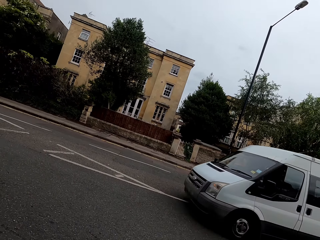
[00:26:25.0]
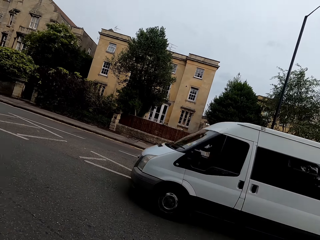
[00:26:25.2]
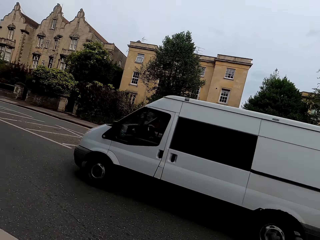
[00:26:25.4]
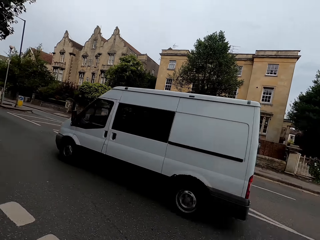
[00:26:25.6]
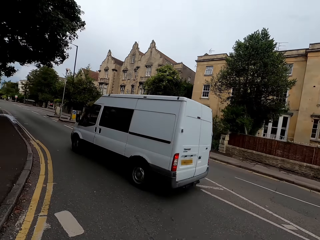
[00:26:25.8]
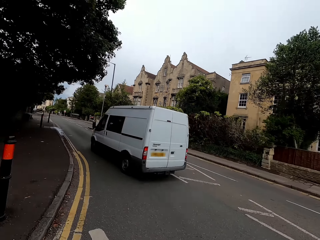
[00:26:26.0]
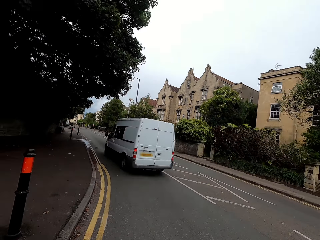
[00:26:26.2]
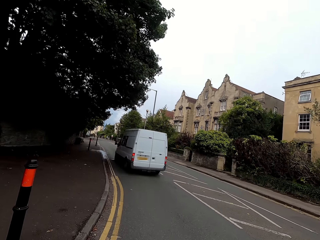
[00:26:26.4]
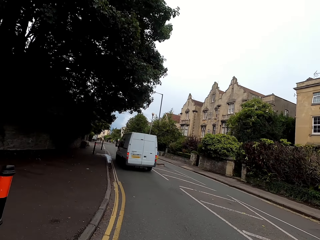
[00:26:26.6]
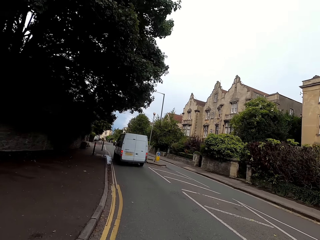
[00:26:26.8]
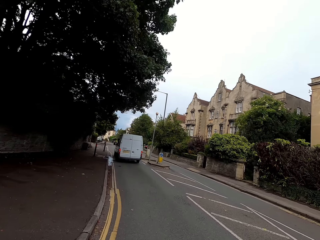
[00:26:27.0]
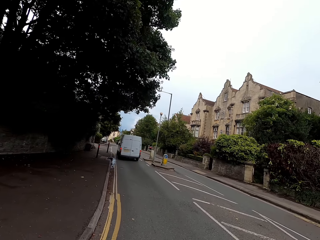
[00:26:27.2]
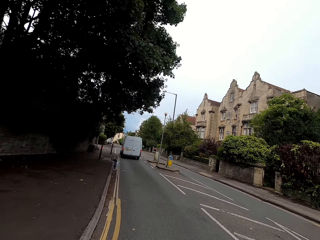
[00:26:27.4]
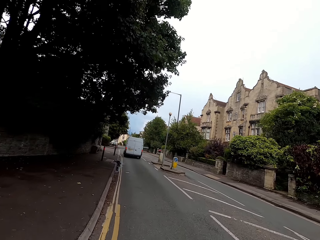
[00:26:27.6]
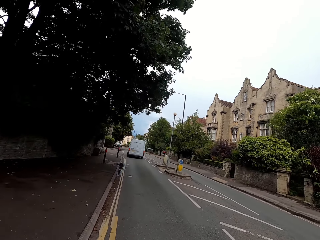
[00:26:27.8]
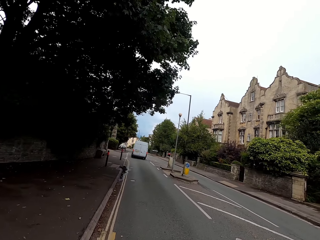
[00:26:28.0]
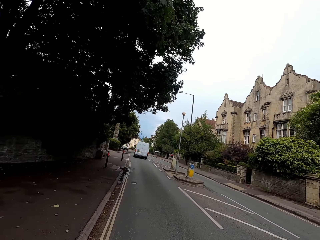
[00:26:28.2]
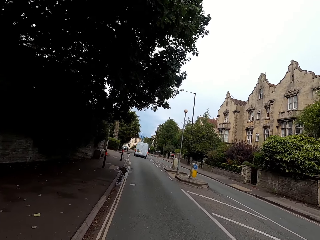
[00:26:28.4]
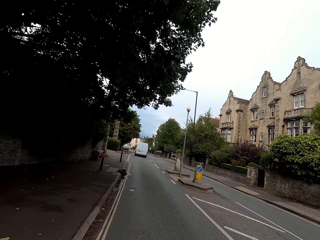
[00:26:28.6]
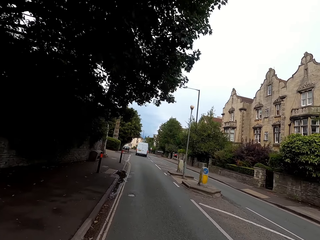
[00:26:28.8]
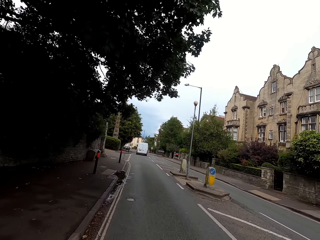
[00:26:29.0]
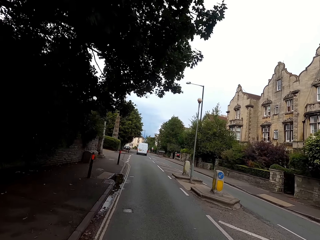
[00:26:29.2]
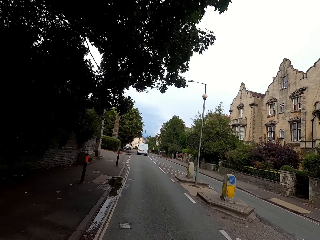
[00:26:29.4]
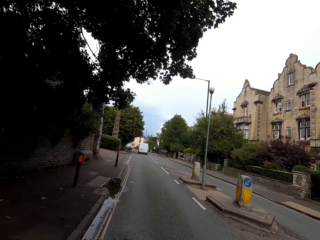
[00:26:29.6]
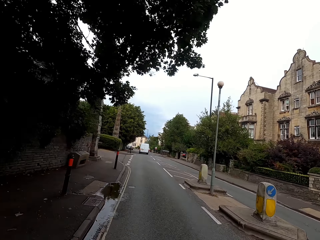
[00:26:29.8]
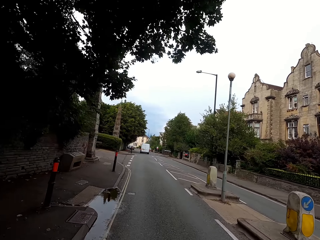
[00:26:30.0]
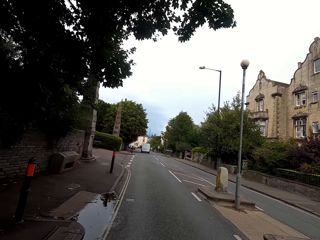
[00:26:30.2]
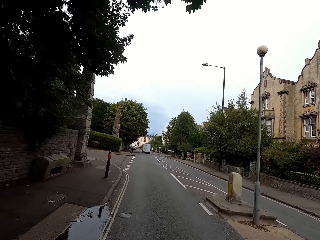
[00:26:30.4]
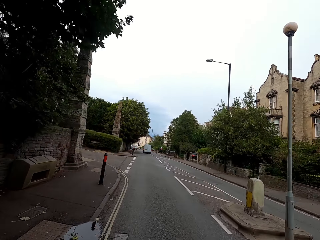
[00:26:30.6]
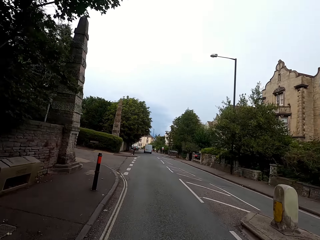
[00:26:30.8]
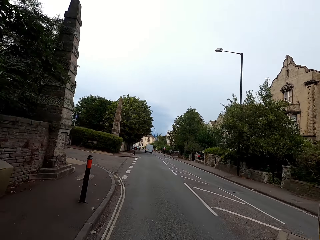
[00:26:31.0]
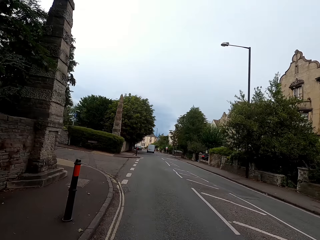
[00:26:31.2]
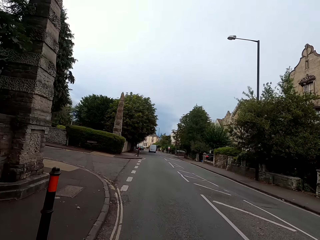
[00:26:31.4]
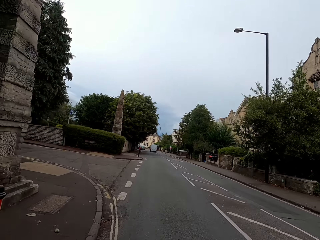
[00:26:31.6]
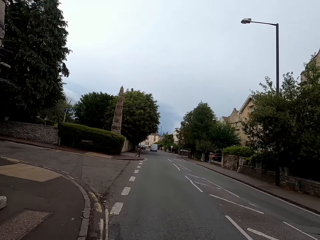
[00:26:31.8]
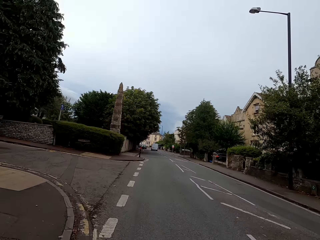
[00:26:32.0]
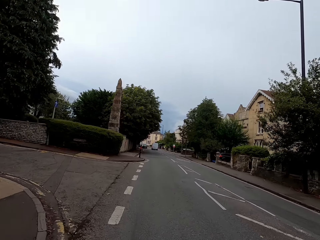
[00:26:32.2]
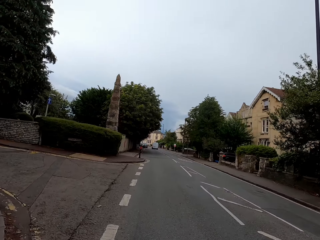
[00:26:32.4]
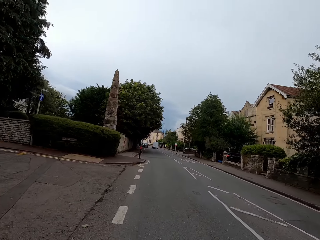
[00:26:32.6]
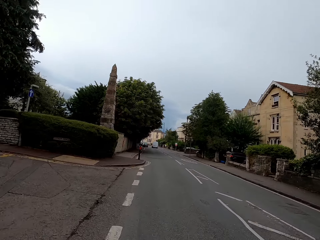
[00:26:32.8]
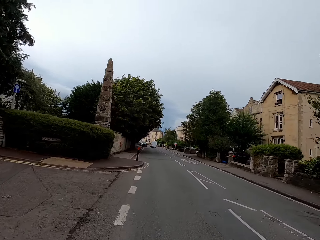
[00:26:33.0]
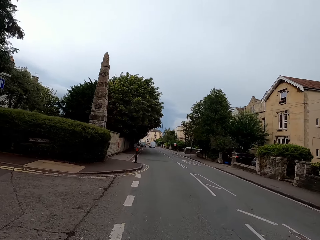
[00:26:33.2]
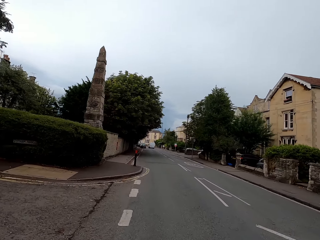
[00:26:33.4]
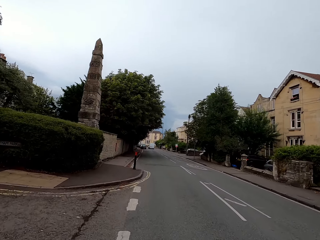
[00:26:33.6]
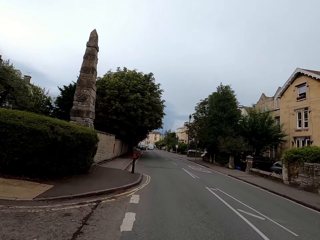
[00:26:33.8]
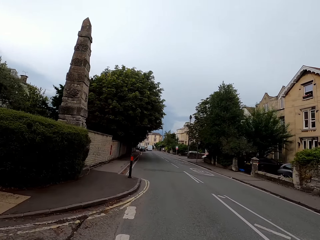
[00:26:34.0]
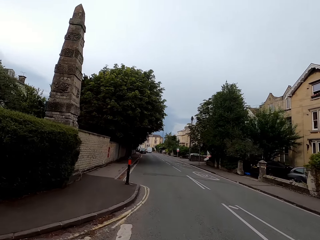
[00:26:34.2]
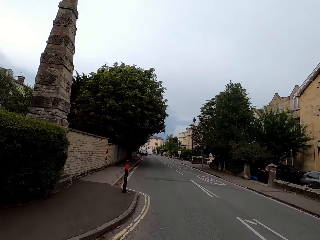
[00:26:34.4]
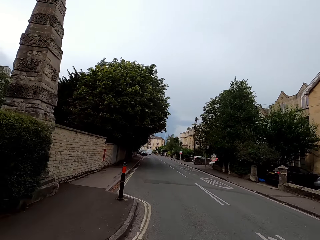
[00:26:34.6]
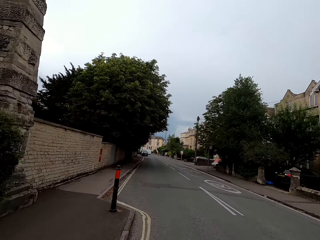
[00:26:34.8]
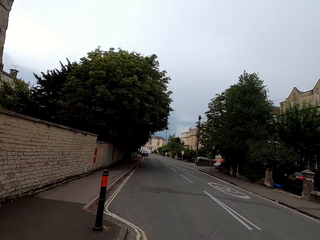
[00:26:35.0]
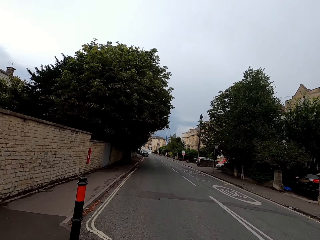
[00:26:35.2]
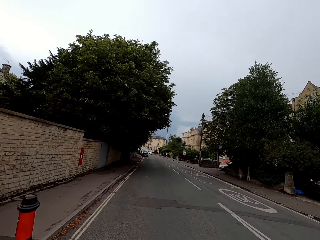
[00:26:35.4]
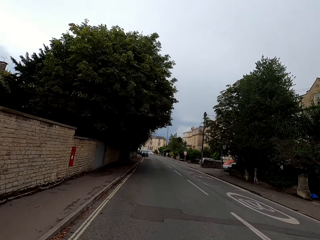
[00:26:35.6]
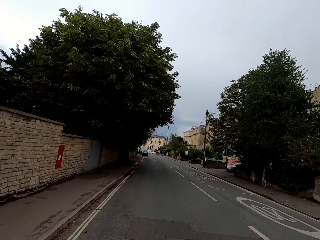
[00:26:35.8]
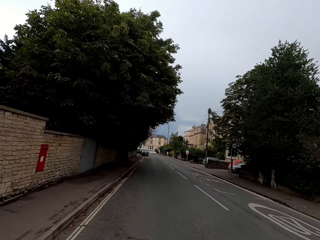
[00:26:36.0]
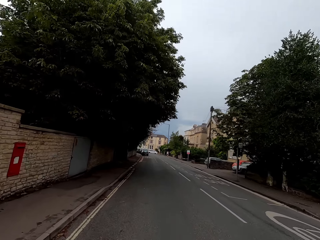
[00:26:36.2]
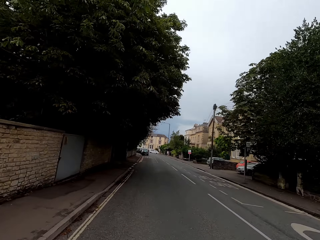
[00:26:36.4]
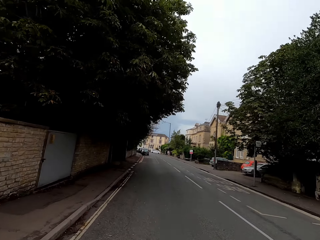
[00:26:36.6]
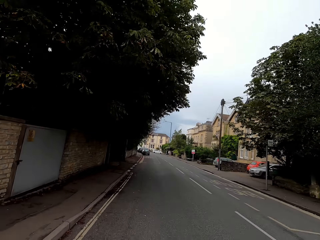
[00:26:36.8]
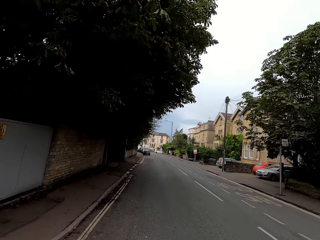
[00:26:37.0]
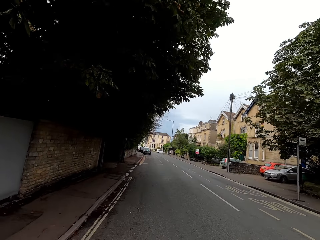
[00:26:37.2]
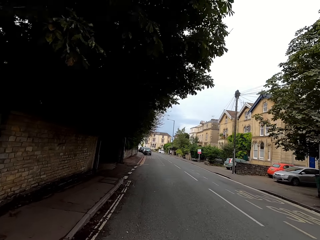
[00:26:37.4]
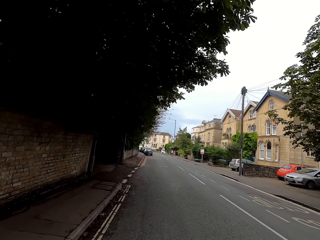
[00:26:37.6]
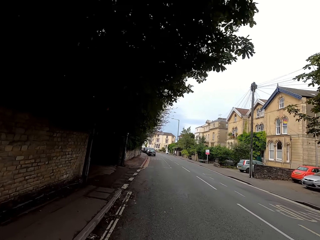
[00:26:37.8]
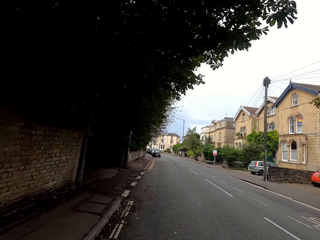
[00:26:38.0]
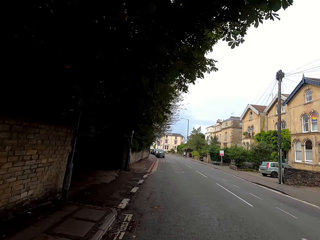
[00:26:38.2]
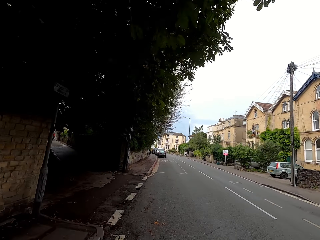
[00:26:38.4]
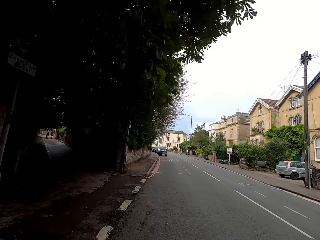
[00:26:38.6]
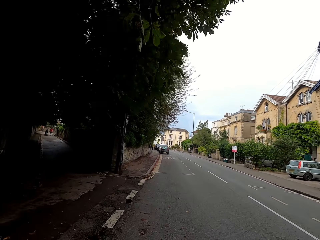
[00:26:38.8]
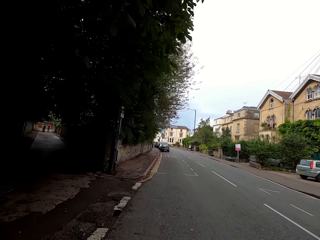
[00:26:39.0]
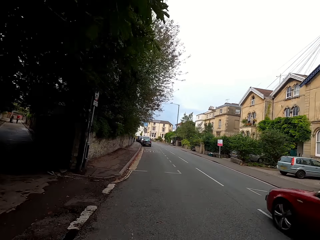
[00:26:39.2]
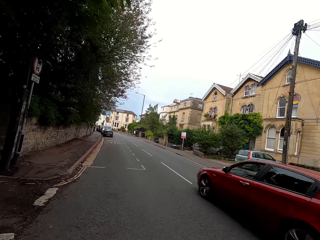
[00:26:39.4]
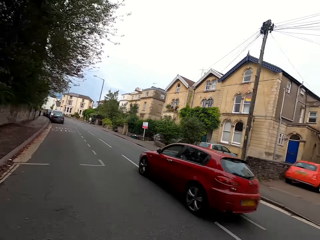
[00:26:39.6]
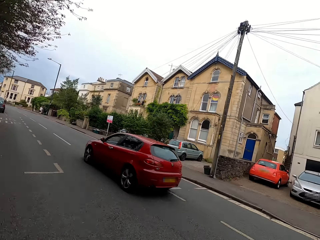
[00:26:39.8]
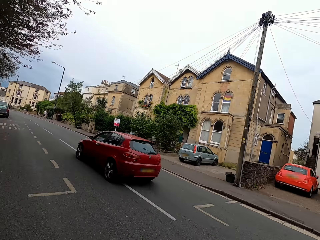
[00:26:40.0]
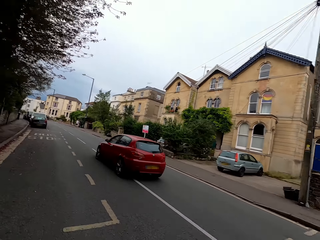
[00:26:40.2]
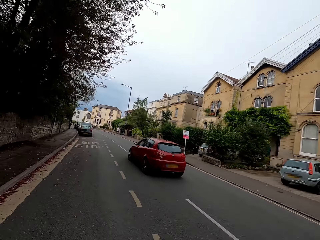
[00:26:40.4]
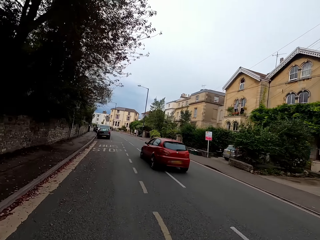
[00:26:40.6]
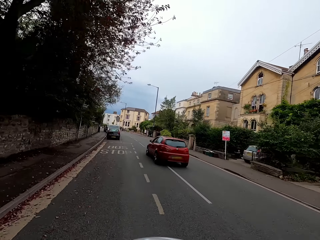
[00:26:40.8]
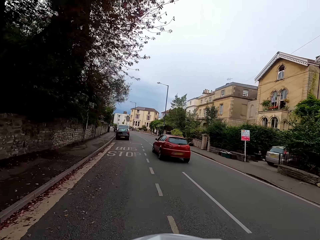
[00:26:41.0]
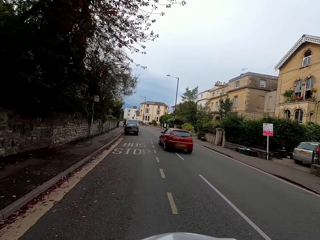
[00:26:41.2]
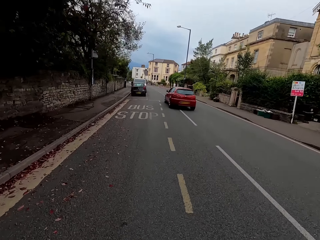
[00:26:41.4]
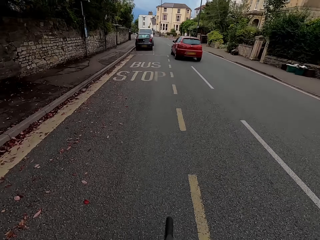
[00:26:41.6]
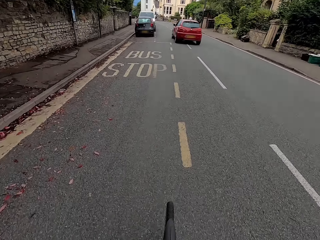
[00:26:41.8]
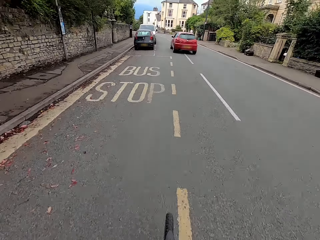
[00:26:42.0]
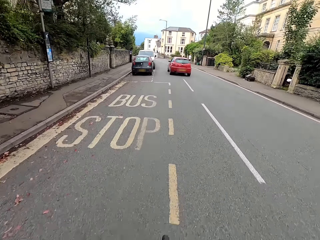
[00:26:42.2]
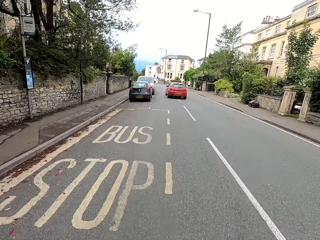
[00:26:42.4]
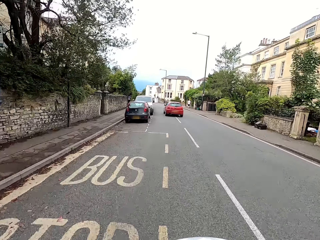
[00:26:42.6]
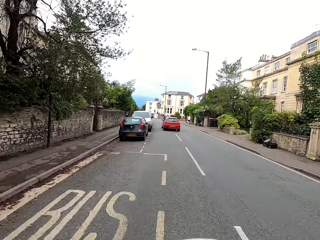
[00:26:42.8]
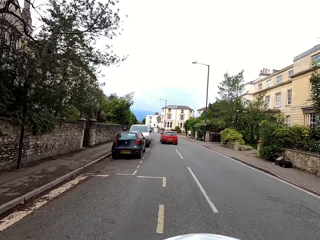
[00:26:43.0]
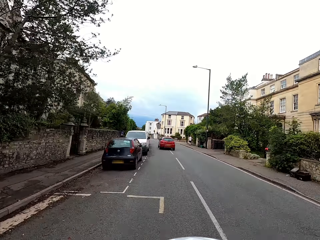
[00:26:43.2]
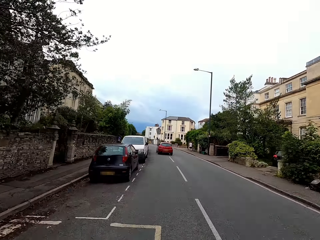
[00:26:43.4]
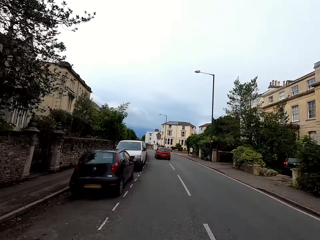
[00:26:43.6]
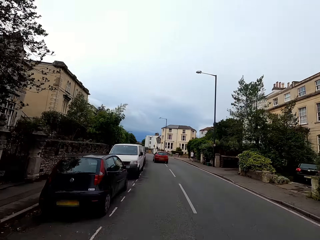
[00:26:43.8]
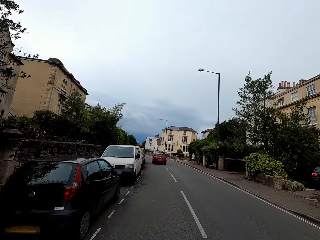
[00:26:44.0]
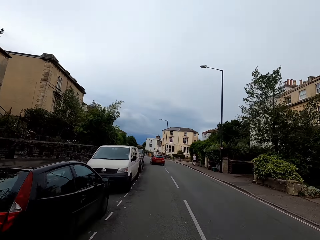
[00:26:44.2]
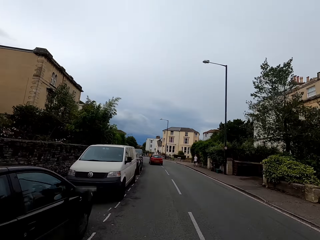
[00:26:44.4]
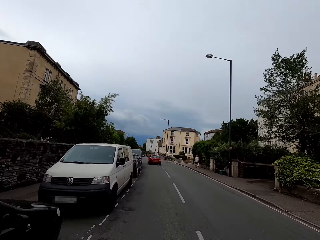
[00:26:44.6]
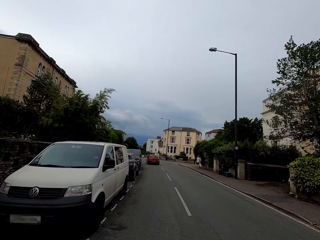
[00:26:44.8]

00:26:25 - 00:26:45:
The camera wearer rides a bike on the road. They look around. They ride the bike on the road.
